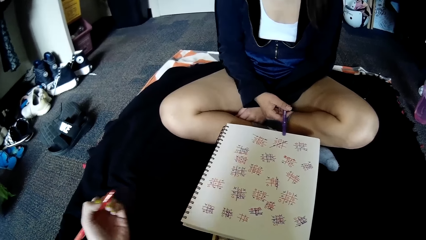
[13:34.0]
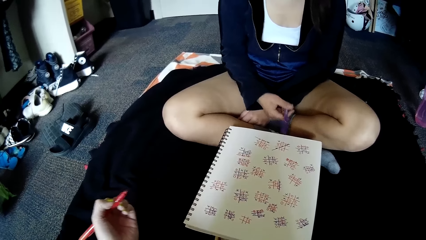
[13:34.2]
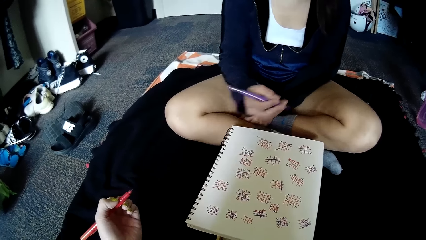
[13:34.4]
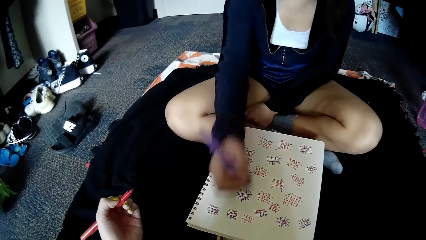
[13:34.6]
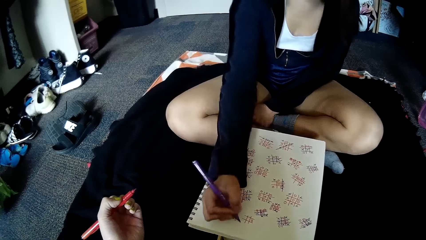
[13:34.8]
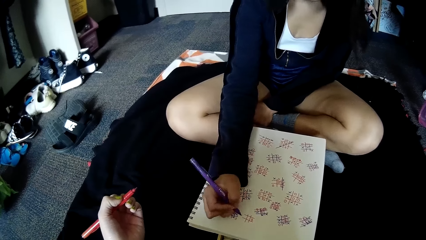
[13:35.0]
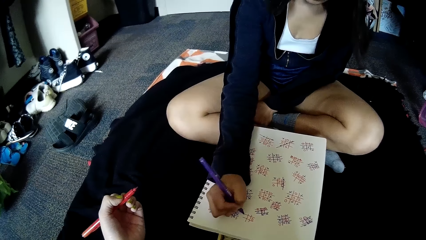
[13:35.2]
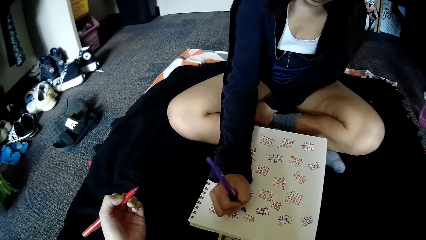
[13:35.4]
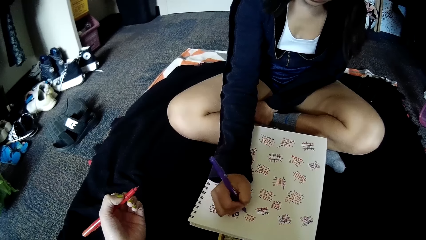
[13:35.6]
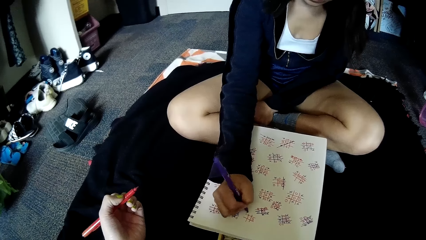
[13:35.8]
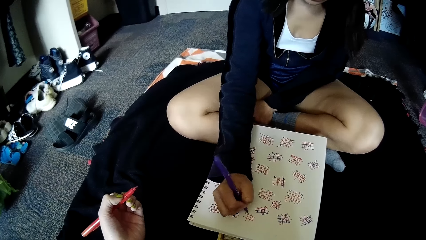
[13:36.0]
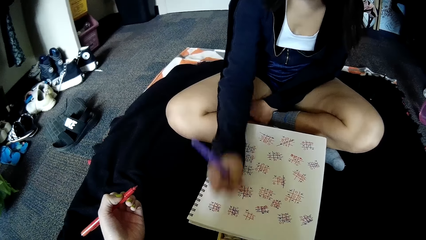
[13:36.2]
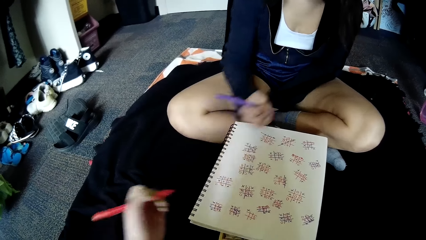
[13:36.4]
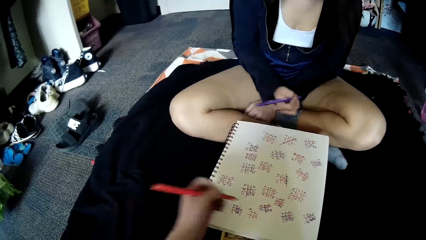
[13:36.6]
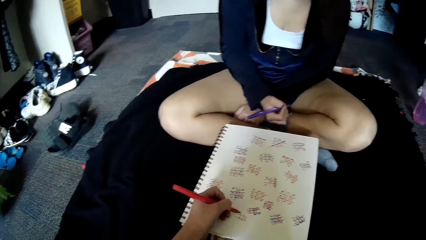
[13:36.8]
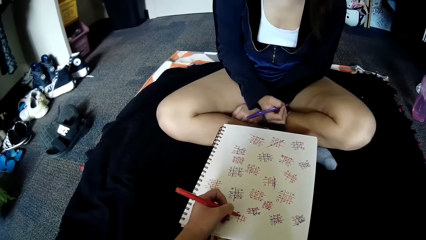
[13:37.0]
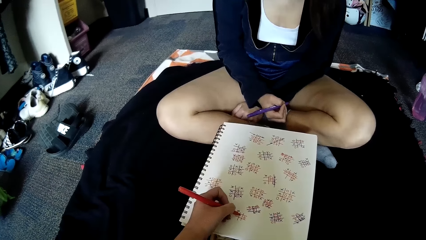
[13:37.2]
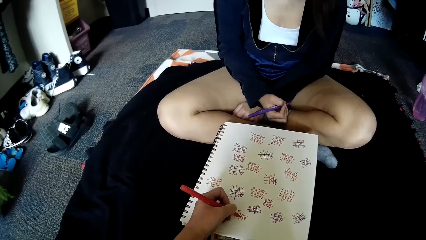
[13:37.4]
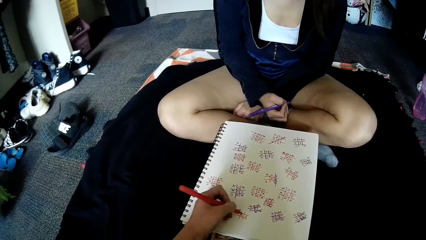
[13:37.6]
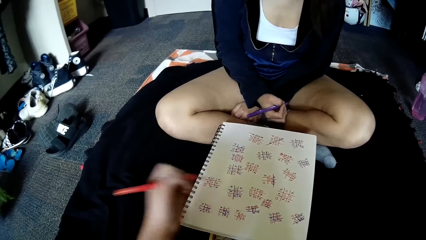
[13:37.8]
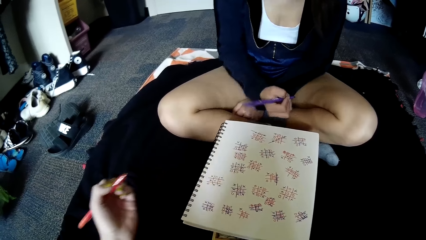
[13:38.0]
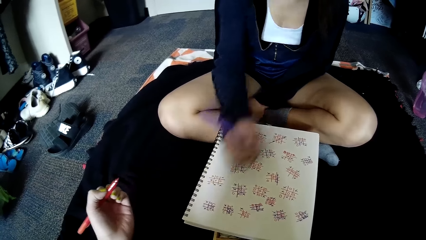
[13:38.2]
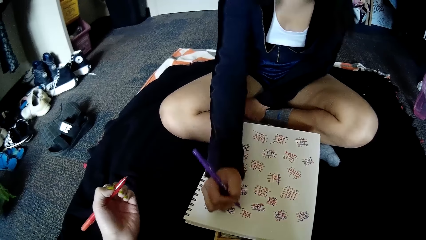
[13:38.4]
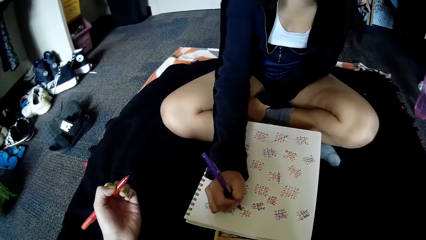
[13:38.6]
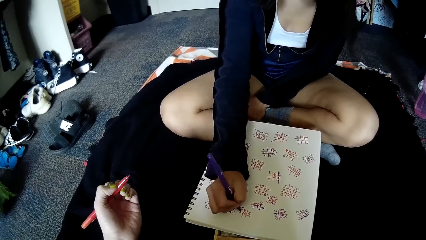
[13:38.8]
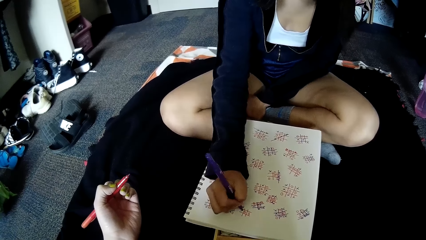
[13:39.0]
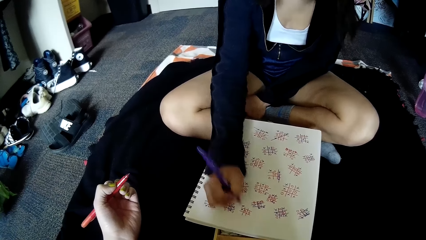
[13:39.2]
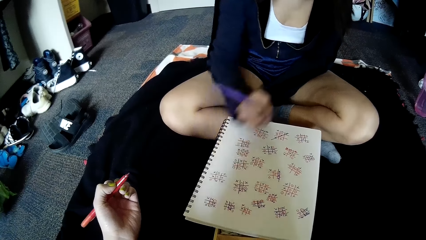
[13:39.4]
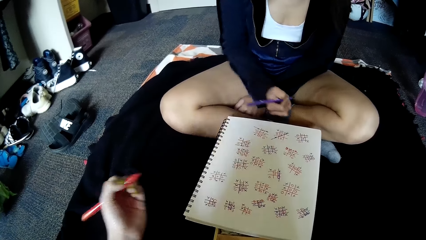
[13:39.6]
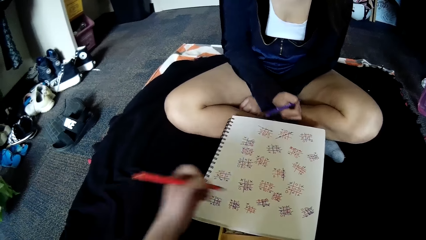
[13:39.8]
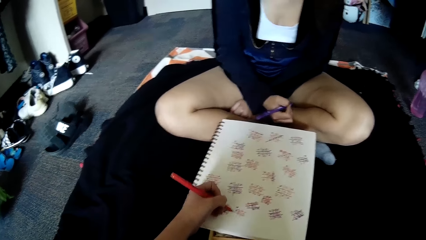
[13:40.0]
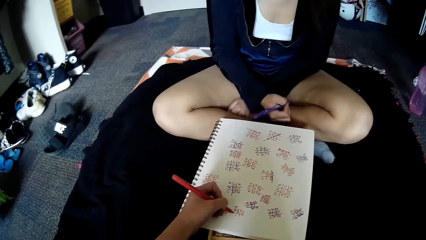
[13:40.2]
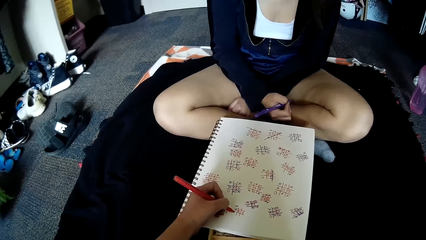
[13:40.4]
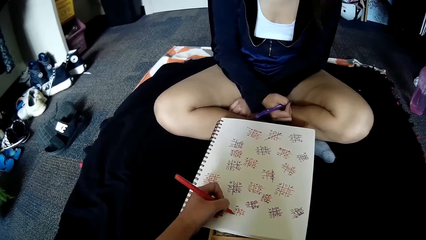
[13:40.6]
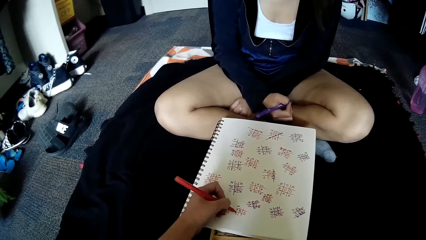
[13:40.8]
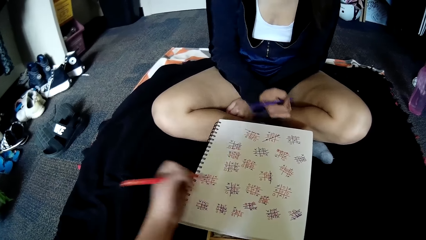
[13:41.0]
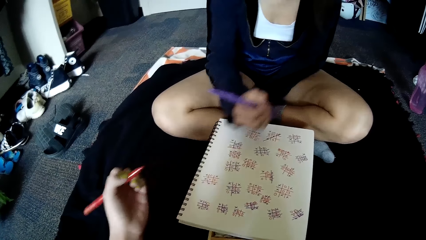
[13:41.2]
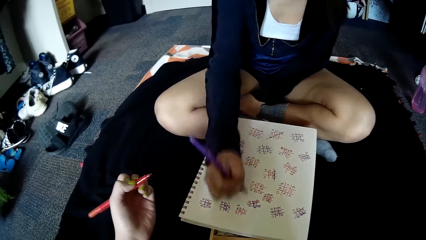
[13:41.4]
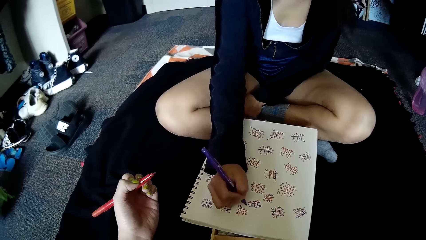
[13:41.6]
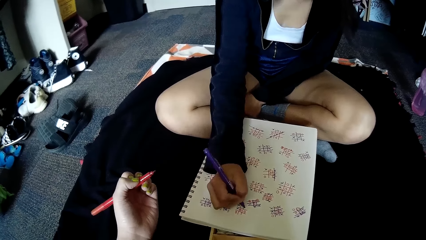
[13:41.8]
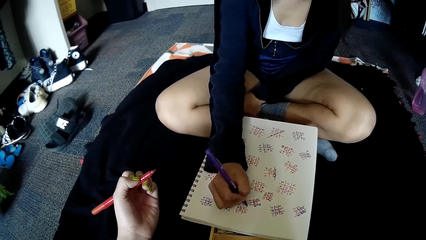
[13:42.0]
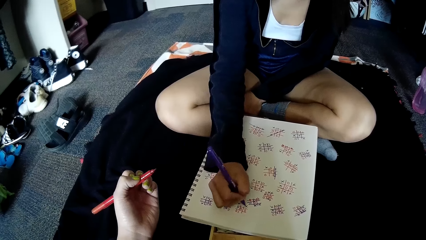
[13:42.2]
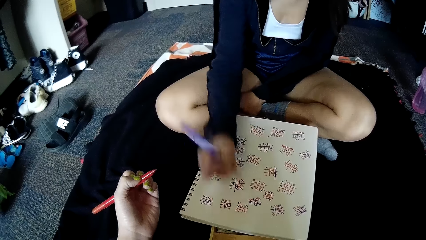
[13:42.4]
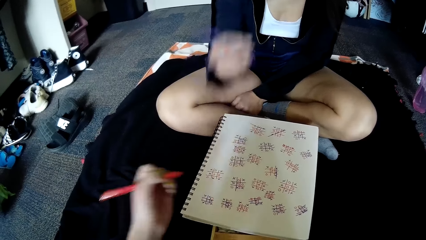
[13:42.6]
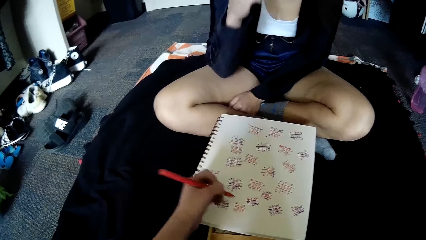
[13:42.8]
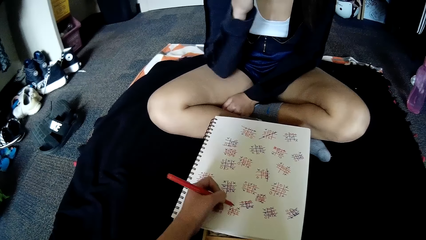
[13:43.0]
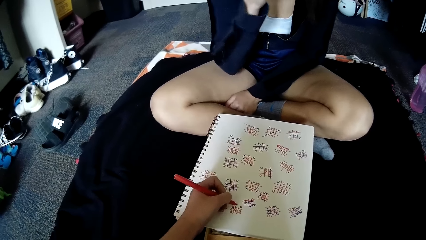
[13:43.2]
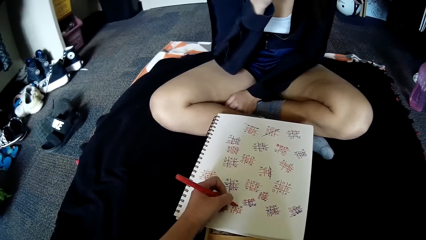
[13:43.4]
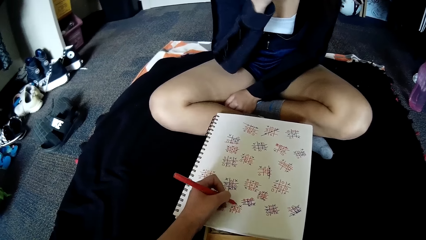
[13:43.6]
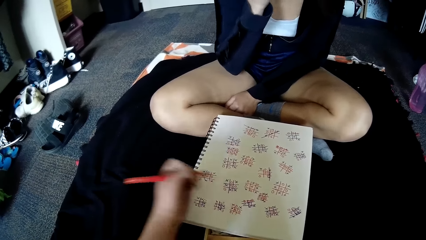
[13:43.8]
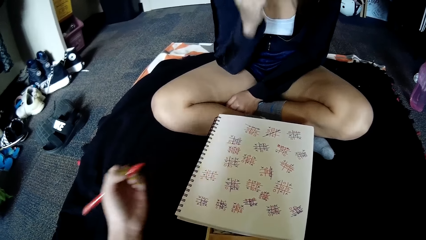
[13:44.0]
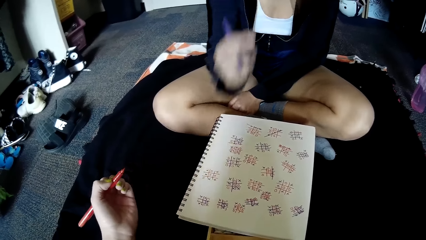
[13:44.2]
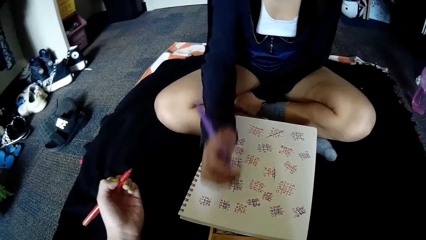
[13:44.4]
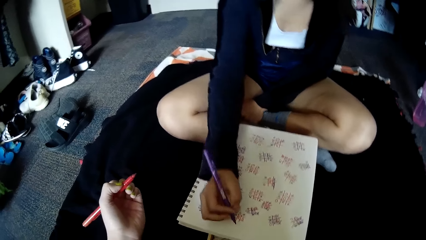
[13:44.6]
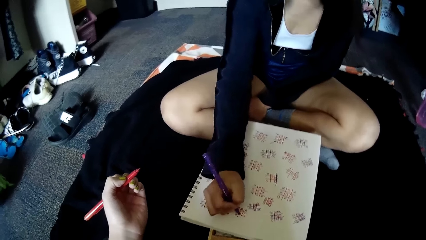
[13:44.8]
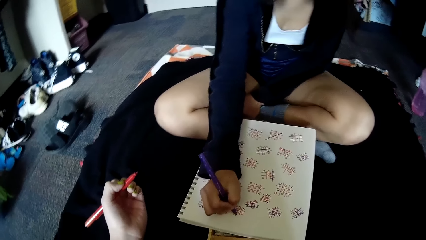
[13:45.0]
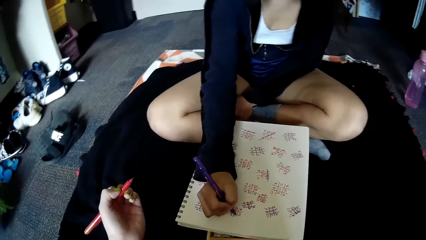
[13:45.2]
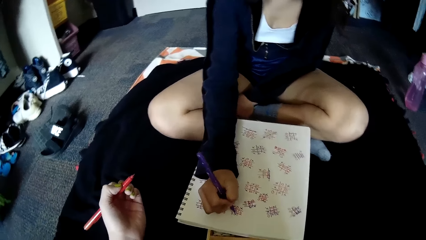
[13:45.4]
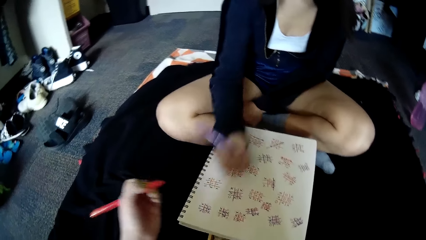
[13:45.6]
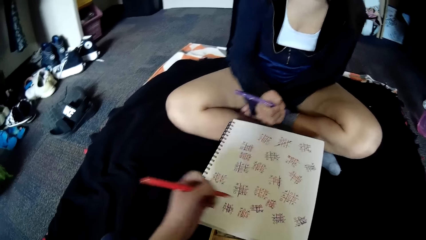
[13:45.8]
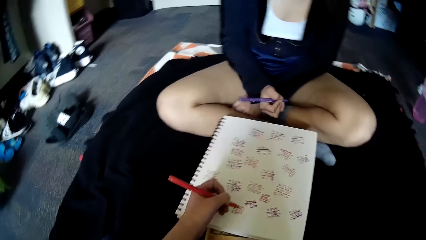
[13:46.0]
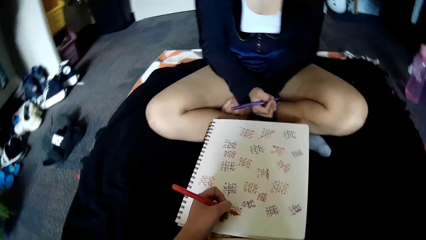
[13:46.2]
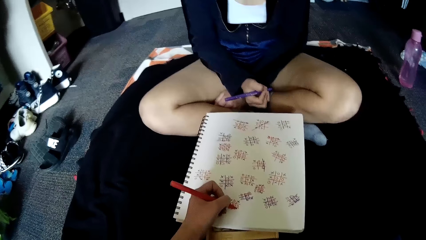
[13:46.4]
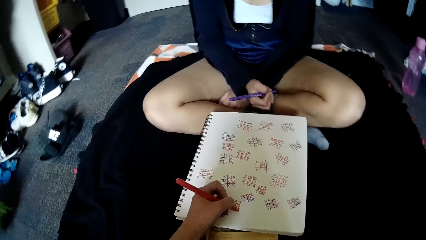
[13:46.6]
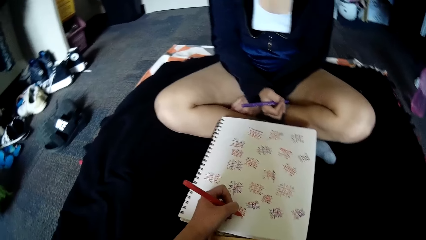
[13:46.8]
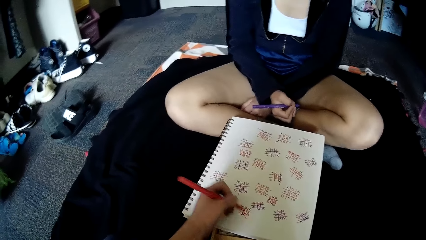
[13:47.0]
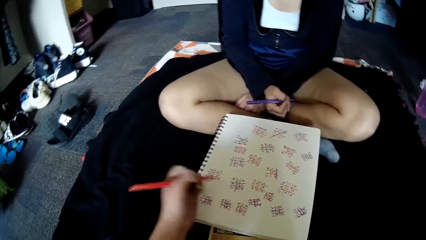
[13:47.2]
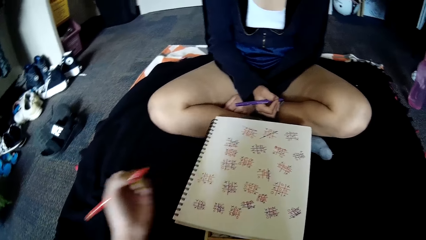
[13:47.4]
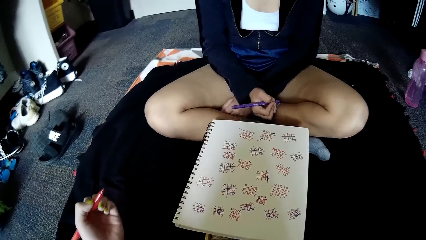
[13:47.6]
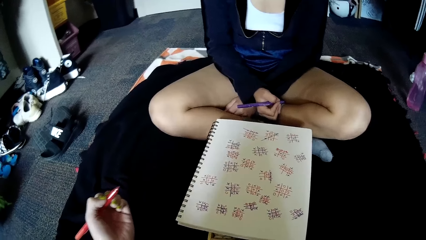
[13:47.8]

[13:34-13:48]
A woman writes on the book. The camera wearer writes on the book. The woman writes on the book. The camera wearer writes on the book. The woman writes on the book. The camera wearer writes on the book. Another woman marks on the paper. The camera wearer writes on the book on the floor with the pen in her left hand.

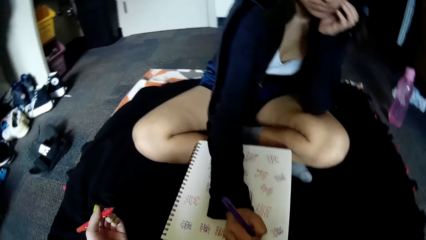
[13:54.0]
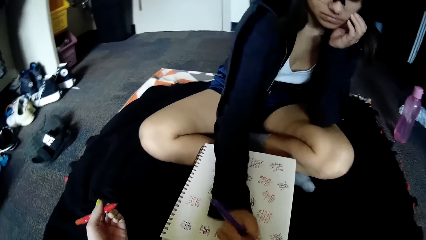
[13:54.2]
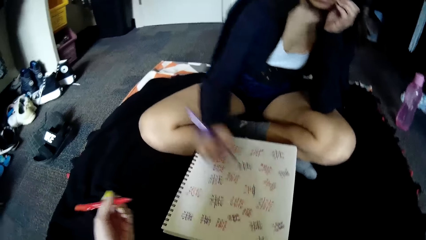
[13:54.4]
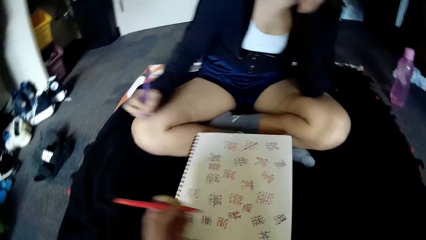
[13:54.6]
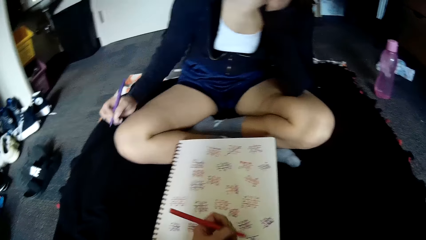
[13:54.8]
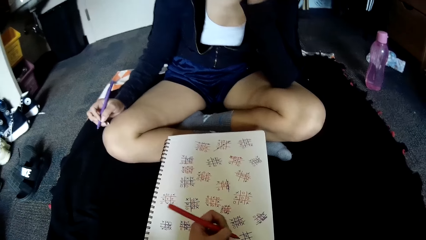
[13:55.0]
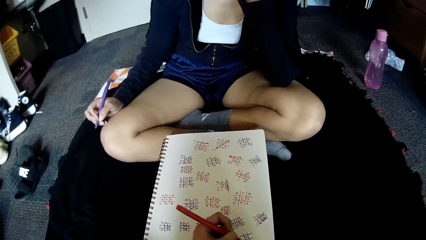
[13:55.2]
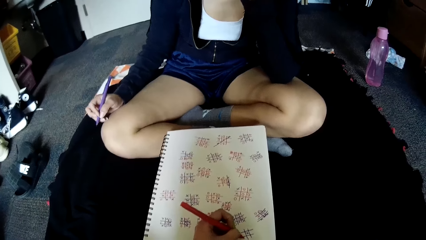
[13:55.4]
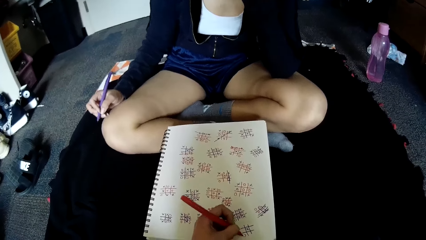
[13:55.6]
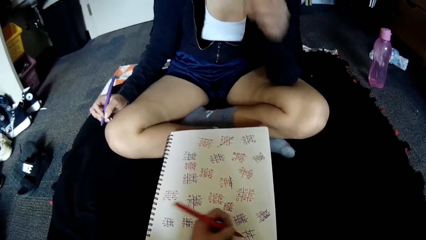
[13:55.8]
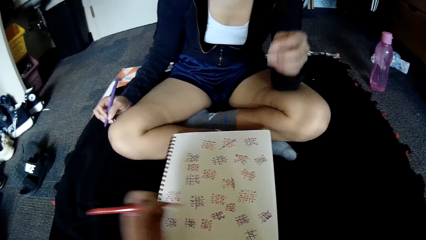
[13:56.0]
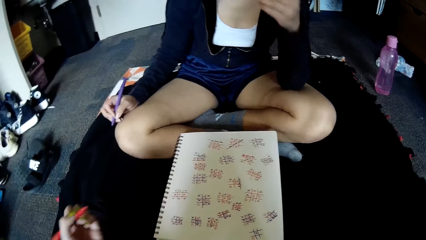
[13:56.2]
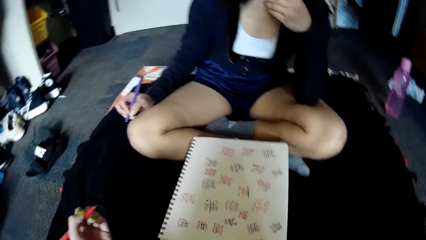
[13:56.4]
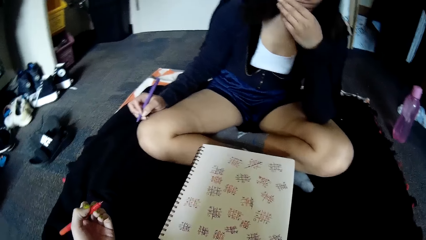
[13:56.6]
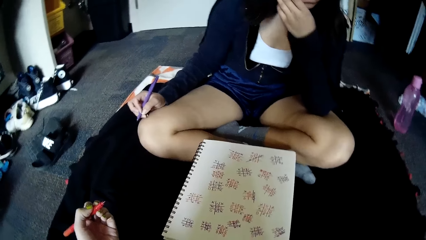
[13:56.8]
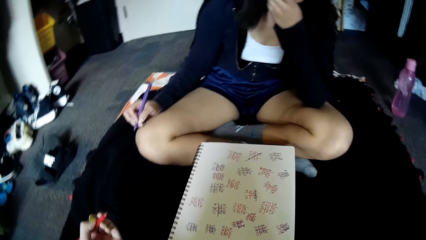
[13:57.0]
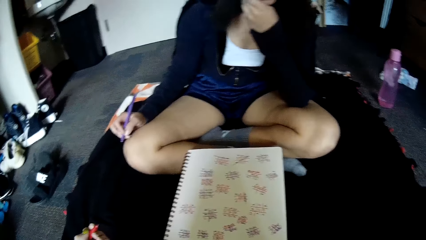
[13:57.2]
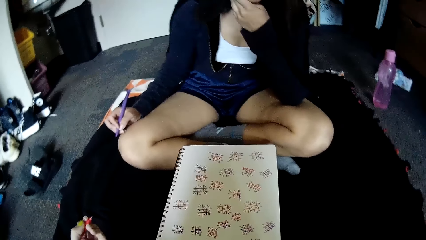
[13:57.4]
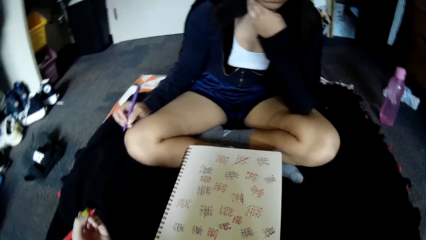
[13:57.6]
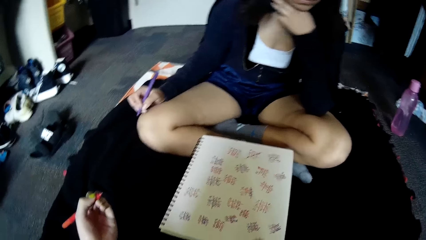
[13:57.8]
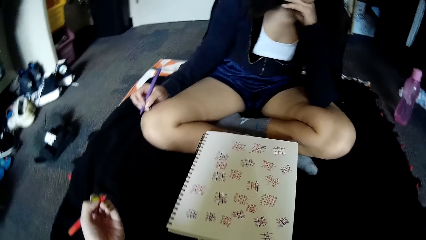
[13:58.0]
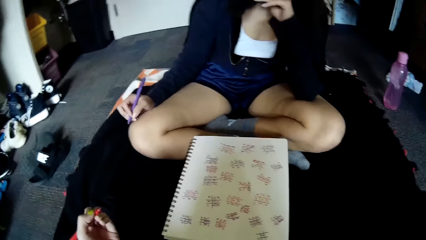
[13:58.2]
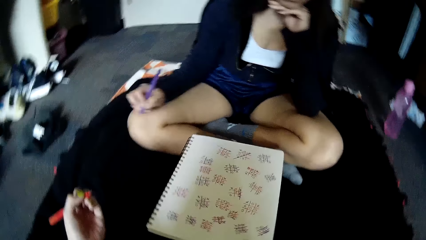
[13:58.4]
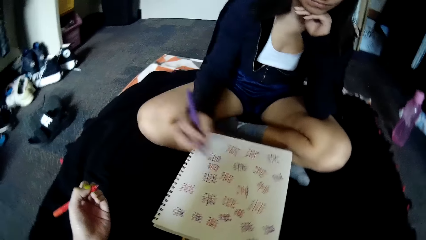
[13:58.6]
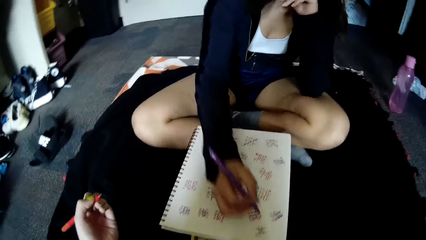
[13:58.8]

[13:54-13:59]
The camera wearer writes on the book on the floor with the pen in her left hand.
